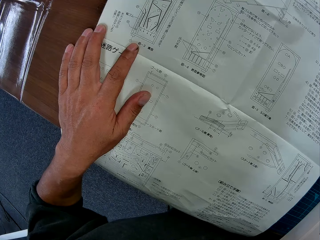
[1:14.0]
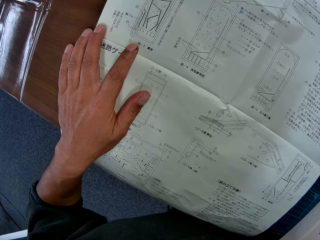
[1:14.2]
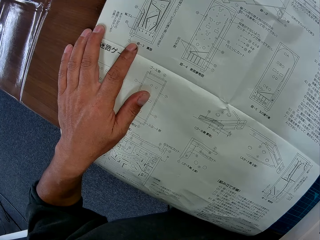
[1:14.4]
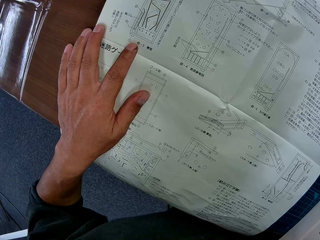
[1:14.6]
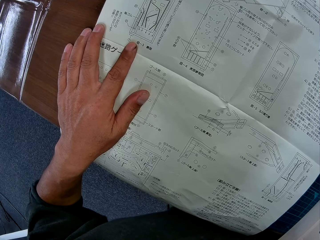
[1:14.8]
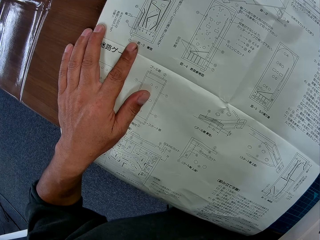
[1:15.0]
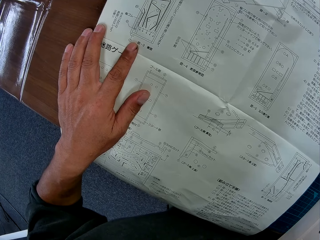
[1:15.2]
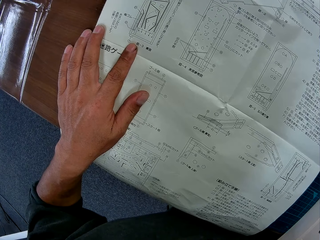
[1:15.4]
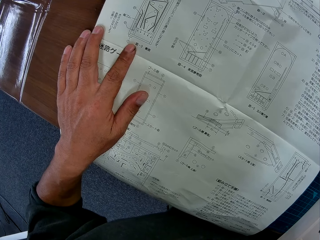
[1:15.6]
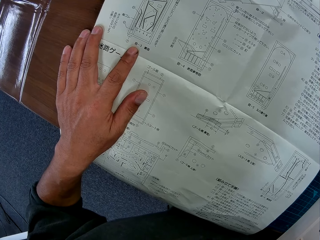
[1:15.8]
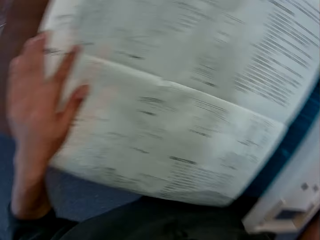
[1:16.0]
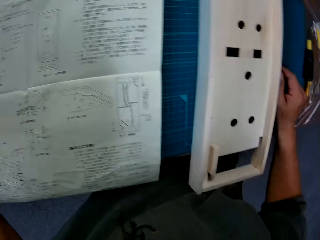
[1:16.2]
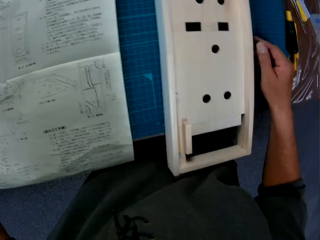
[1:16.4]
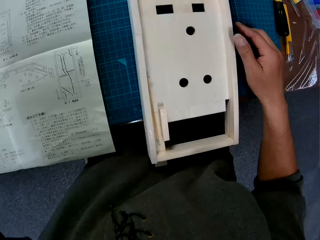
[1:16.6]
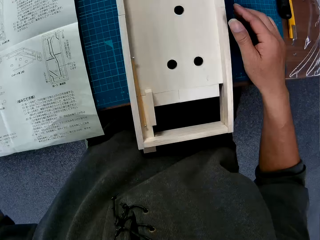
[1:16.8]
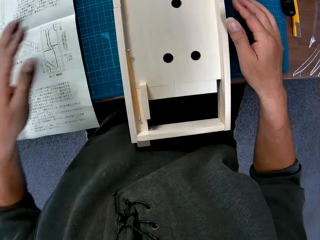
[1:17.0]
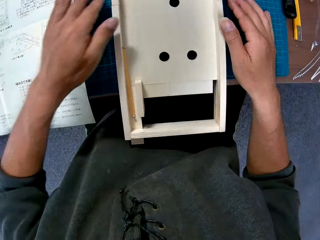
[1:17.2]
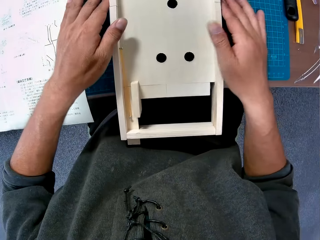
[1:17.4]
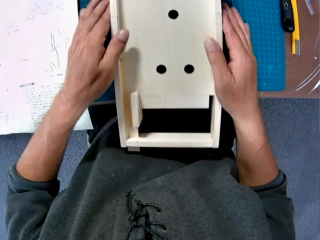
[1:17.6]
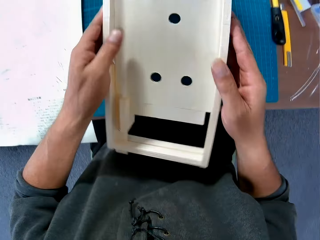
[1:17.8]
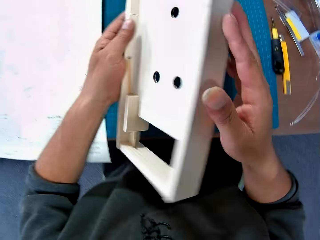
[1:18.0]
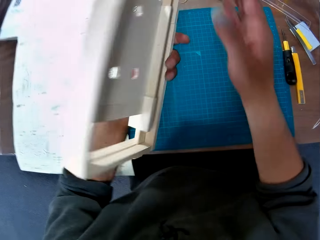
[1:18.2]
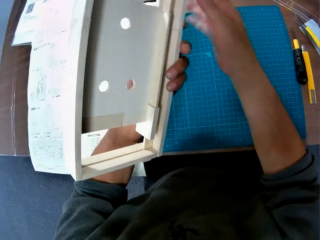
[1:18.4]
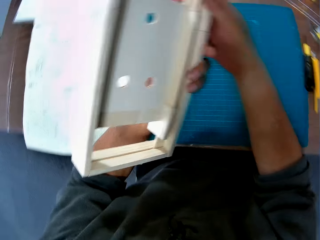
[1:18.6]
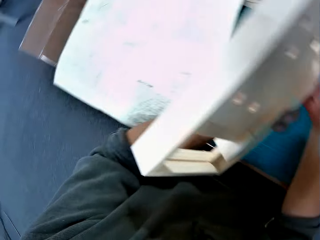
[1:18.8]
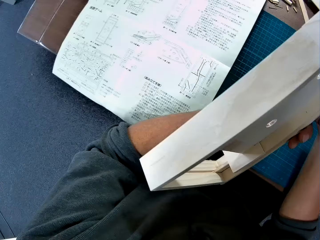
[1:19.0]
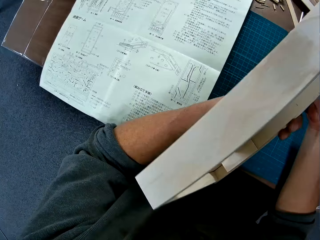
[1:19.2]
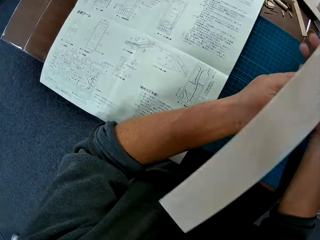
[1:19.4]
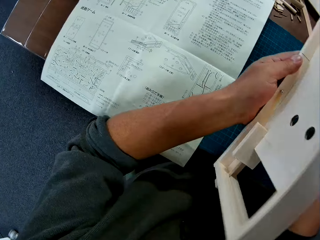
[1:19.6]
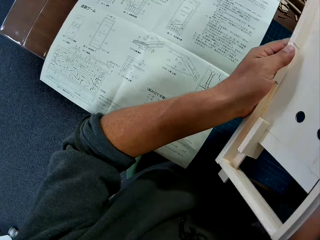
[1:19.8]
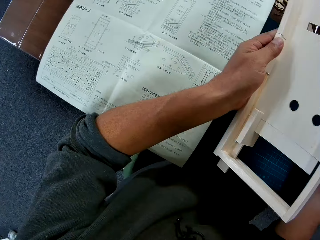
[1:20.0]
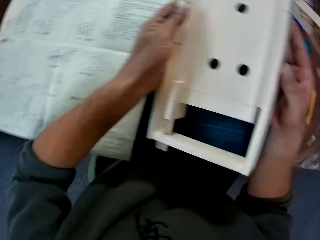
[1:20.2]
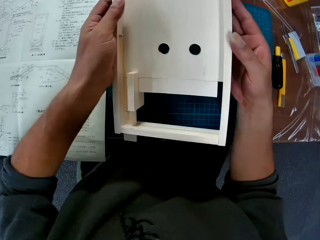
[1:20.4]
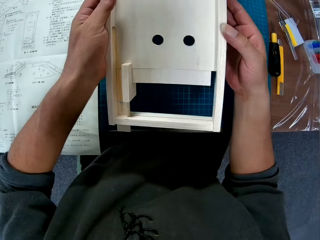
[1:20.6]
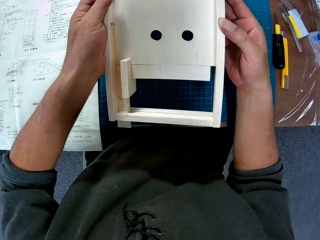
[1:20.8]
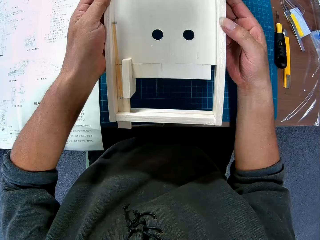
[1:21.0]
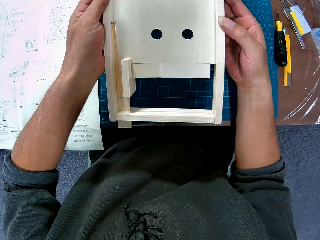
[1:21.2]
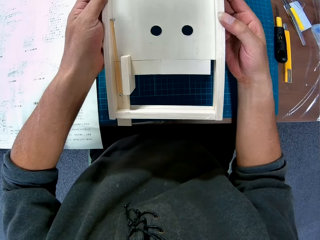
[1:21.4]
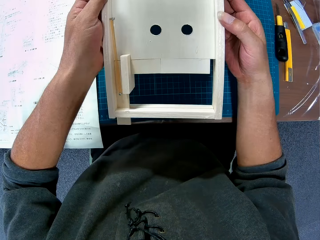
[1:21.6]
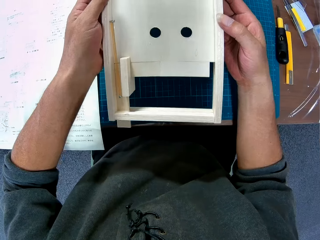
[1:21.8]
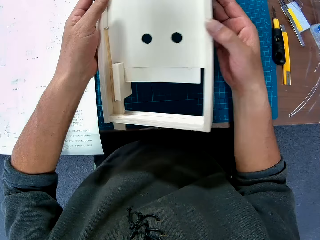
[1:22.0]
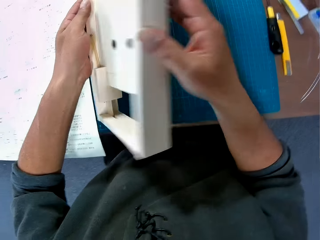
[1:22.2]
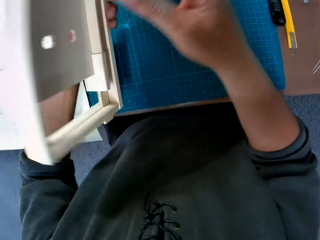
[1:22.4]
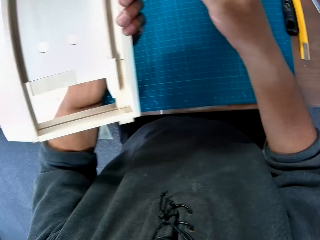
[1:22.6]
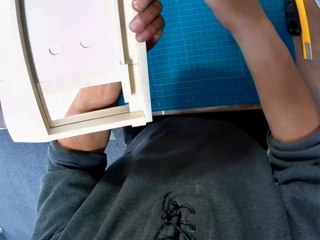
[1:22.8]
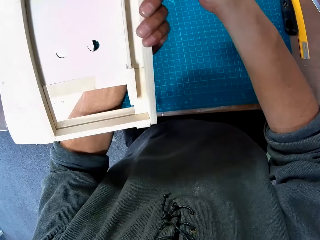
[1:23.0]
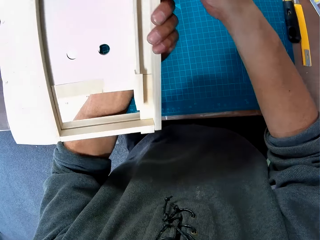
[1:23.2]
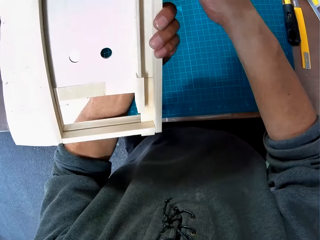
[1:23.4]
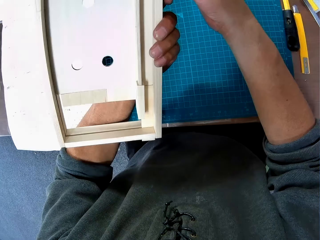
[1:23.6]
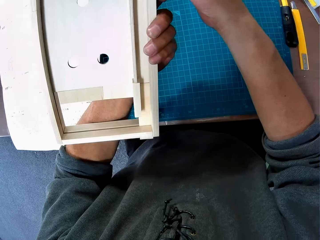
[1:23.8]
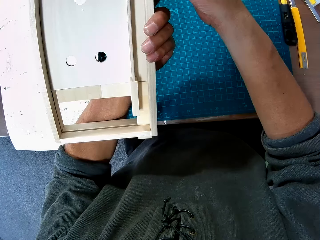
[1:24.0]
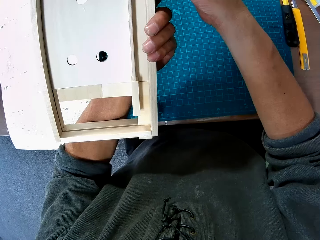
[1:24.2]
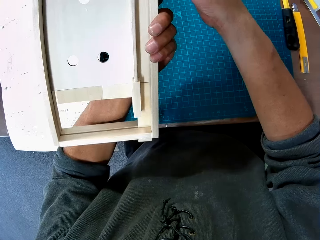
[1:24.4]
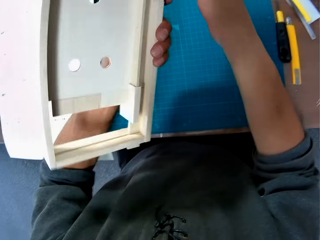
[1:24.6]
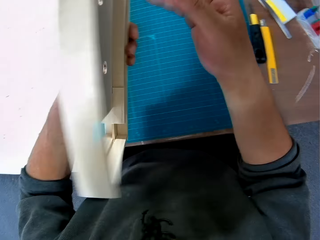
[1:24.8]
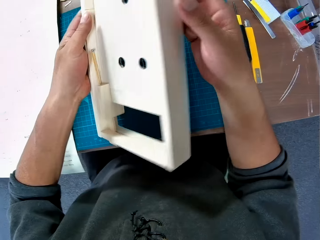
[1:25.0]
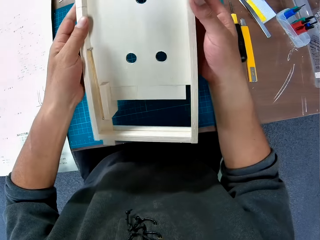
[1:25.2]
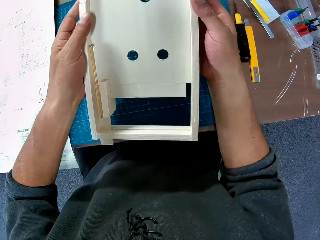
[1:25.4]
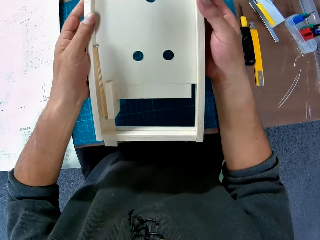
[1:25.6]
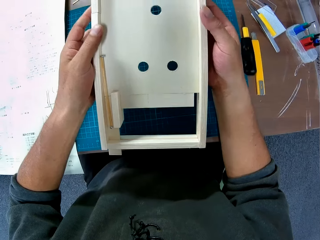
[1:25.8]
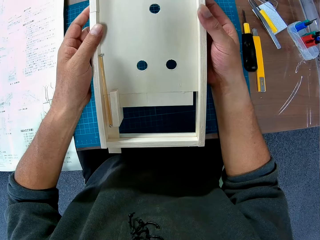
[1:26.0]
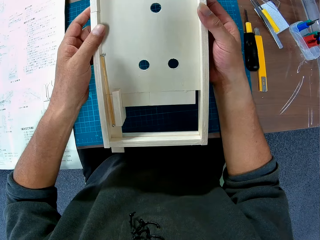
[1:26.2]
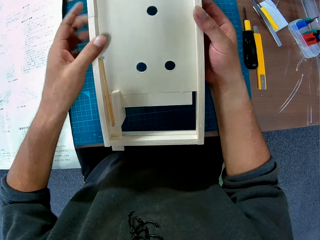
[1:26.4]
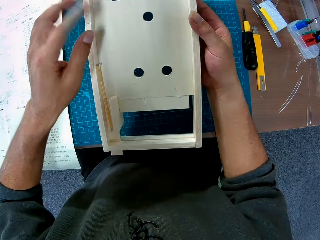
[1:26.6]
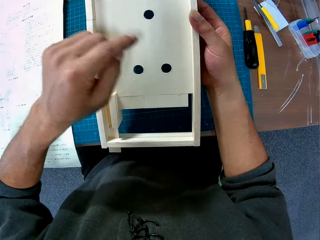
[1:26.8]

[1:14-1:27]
The camera wearer focuses on the wooden object. They raise the wooden piece from the blue sheet. They turn over the wooden piece. They inspect the wooden piece.

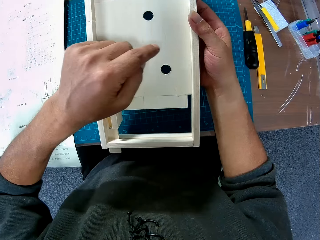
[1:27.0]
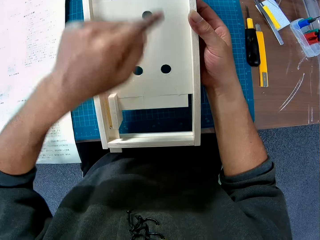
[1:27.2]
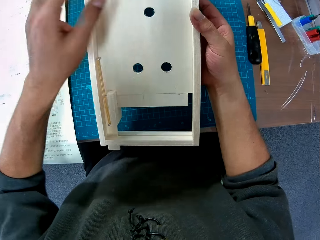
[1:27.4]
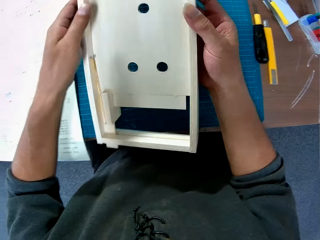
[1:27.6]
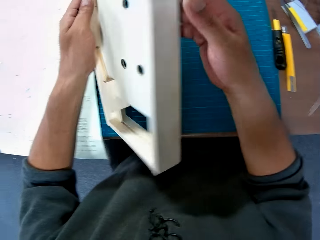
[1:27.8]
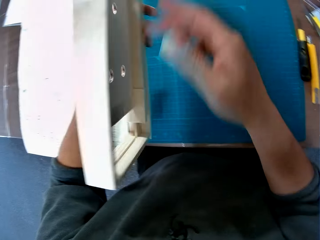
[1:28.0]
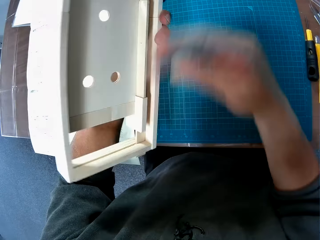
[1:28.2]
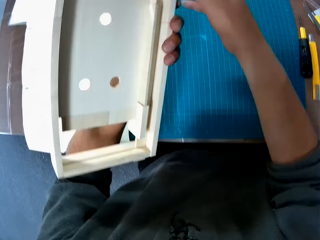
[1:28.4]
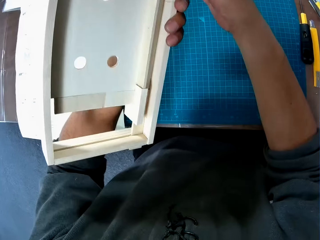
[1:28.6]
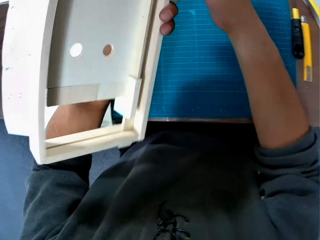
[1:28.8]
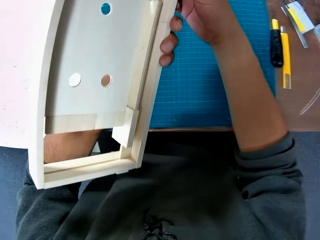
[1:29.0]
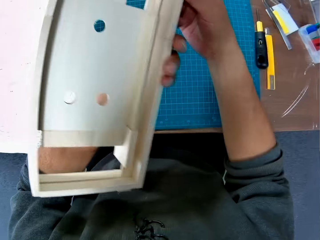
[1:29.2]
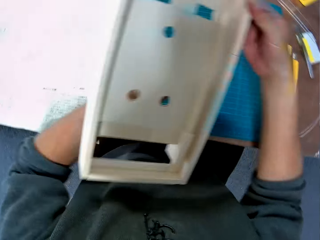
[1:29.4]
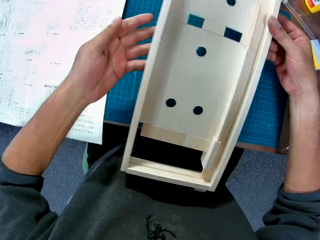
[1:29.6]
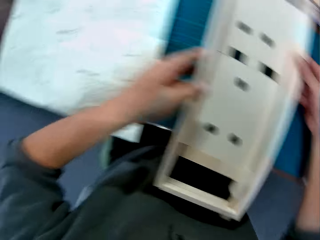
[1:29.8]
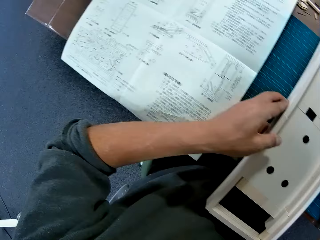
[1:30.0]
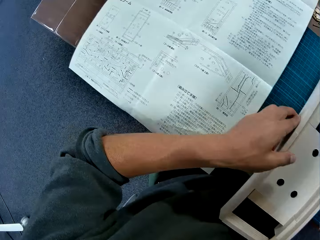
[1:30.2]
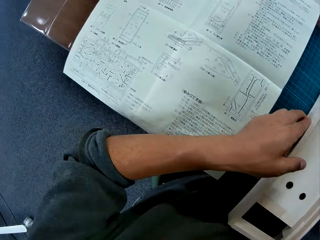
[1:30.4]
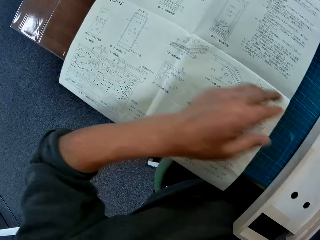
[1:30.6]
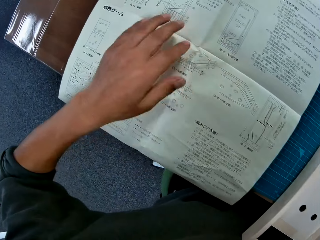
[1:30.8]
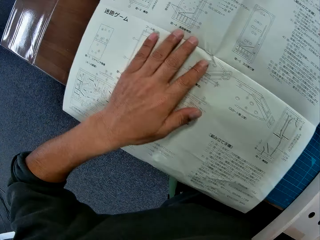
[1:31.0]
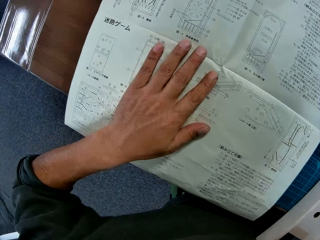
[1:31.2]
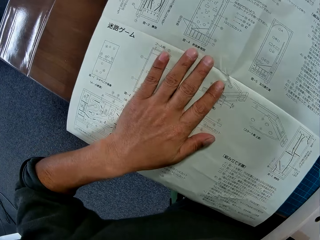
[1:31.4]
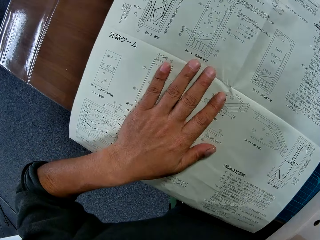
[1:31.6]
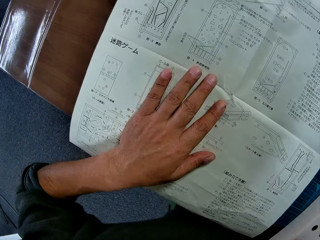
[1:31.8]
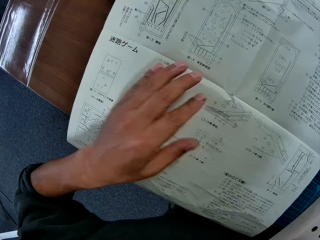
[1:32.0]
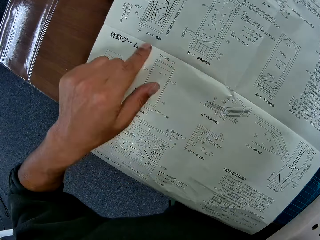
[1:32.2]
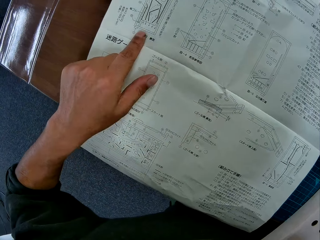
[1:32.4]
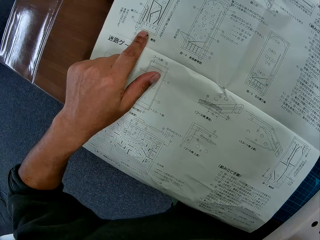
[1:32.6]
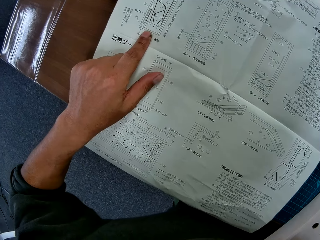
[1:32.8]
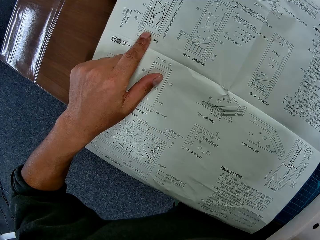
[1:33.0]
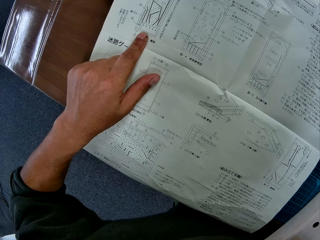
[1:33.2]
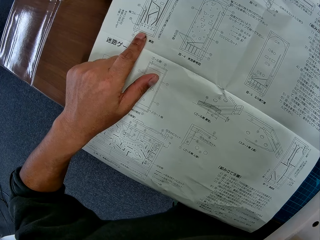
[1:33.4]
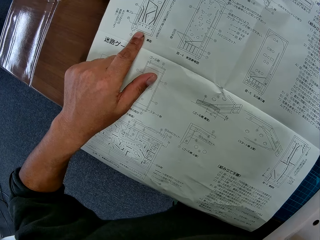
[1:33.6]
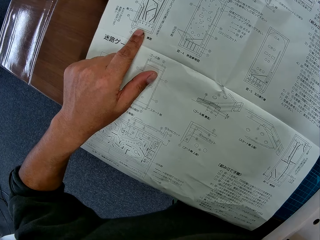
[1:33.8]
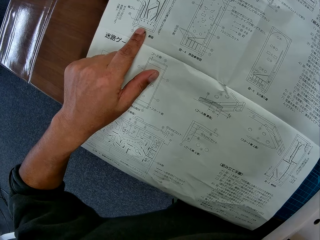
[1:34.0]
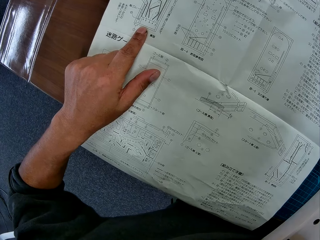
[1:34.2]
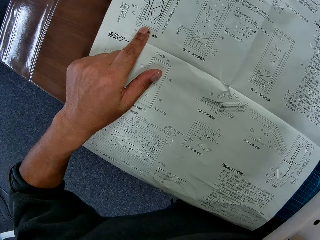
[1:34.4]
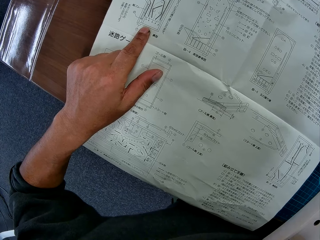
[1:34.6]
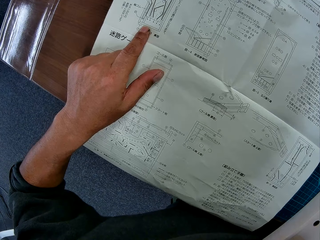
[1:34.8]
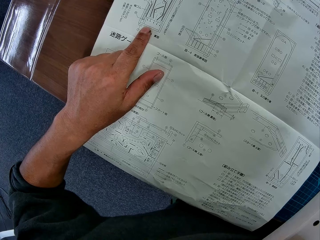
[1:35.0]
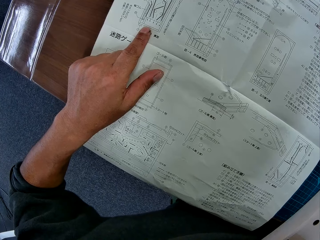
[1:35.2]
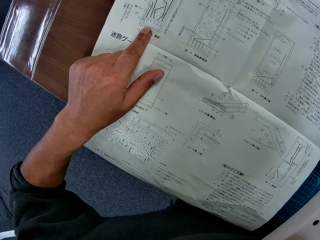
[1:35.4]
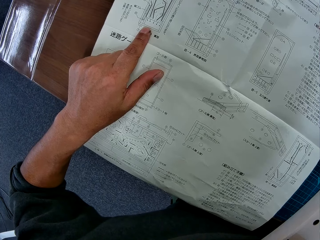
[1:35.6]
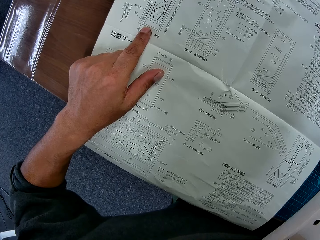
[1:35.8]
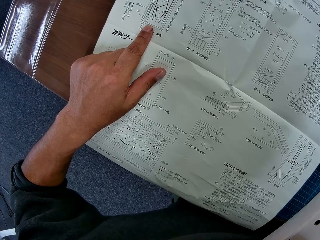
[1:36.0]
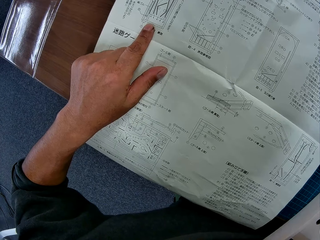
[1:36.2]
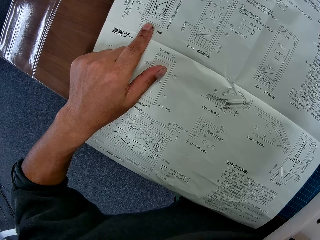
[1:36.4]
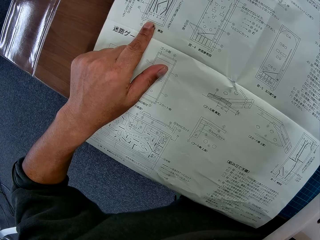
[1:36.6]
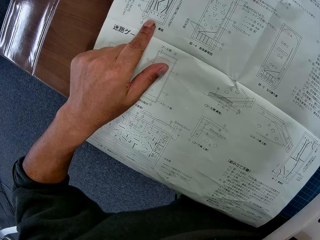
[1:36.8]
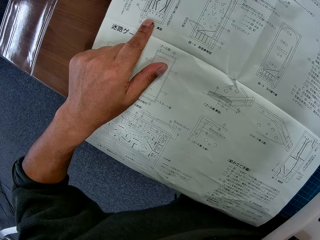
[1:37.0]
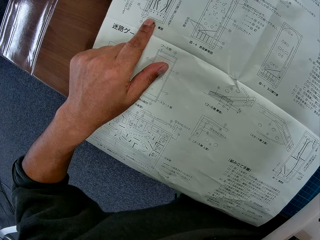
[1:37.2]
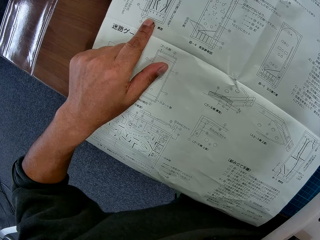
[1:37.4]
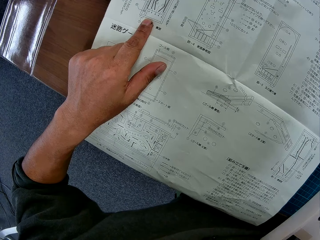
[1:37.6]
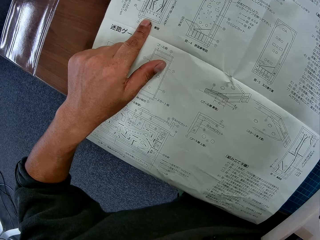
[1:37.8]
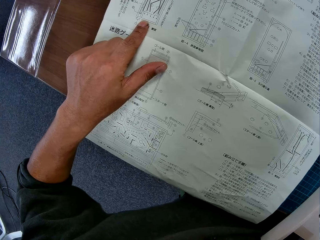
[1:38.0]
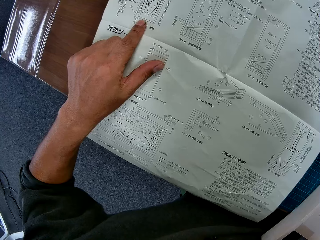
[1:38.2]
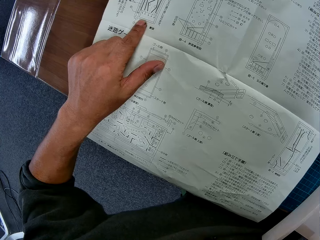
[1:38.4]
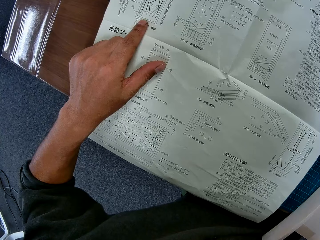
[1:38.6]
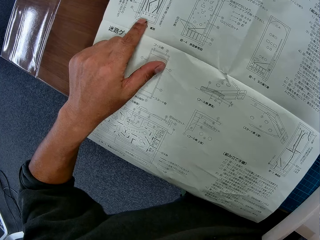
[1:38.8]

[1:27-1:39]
The camera wearer places the wooden piece on the blue sheet. He places his left hand on the instruction manual. He reads the manual.
